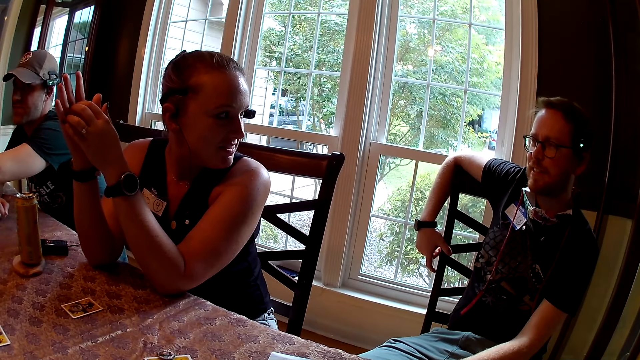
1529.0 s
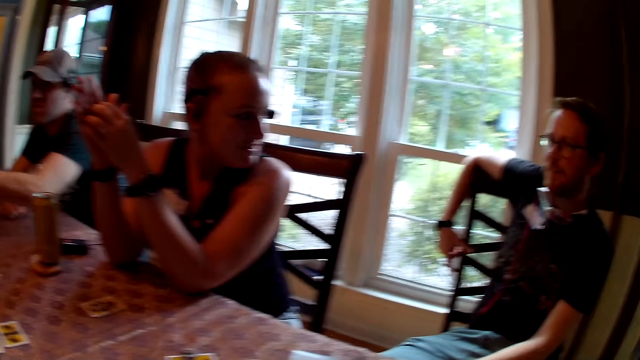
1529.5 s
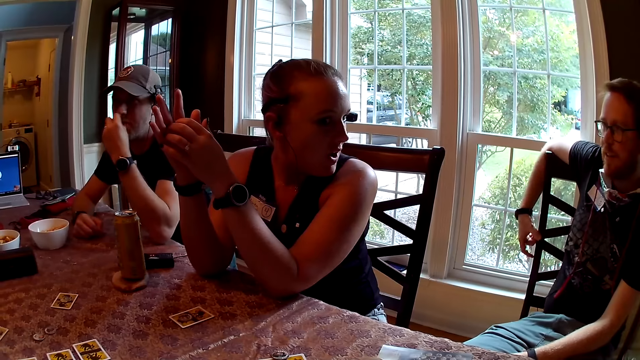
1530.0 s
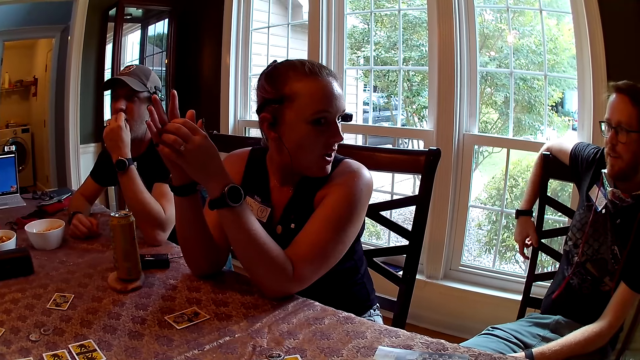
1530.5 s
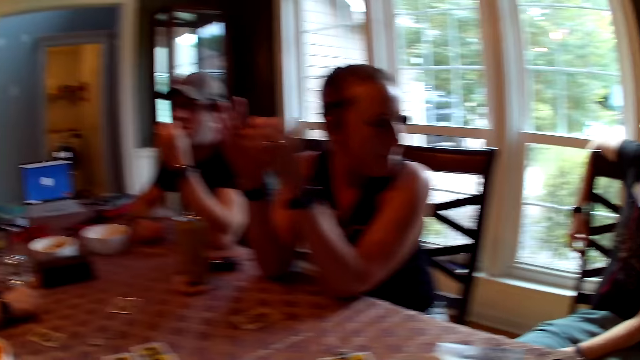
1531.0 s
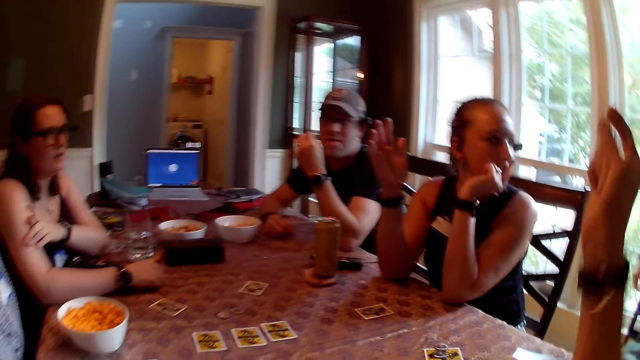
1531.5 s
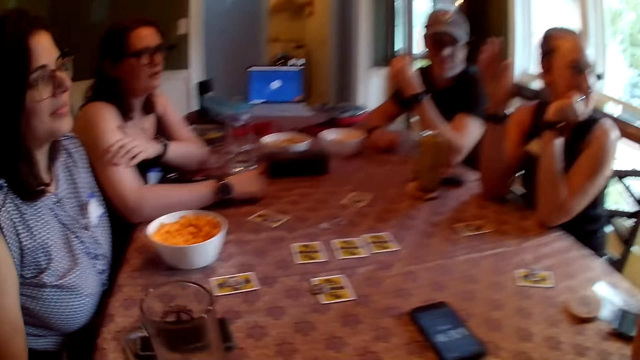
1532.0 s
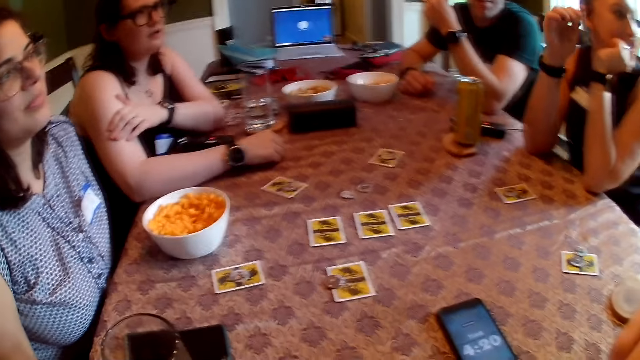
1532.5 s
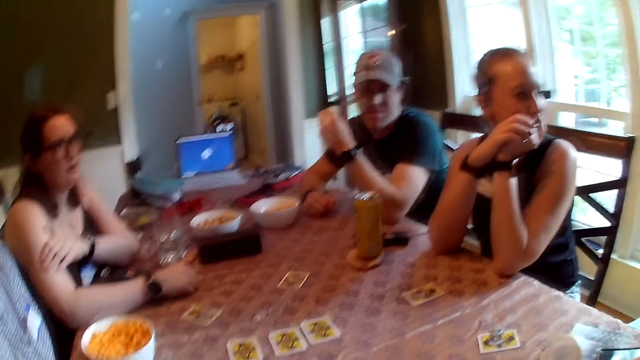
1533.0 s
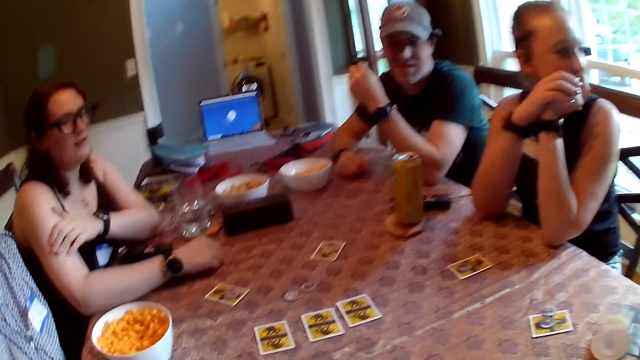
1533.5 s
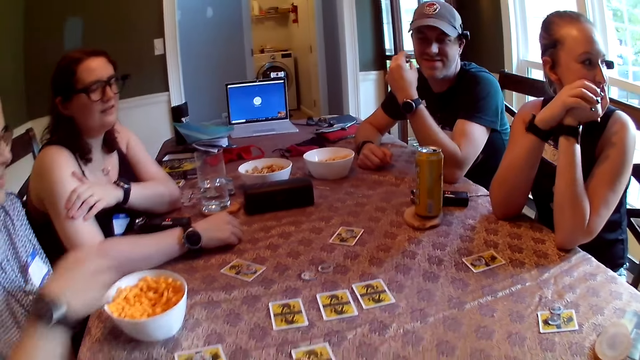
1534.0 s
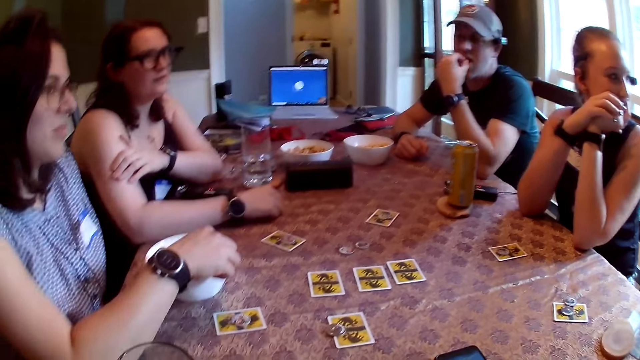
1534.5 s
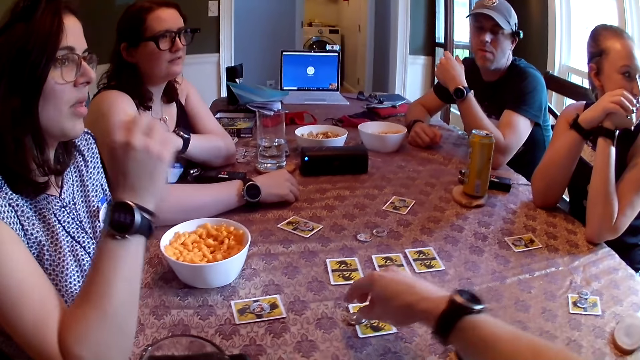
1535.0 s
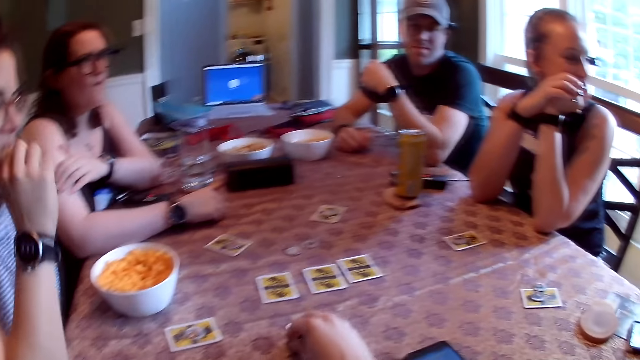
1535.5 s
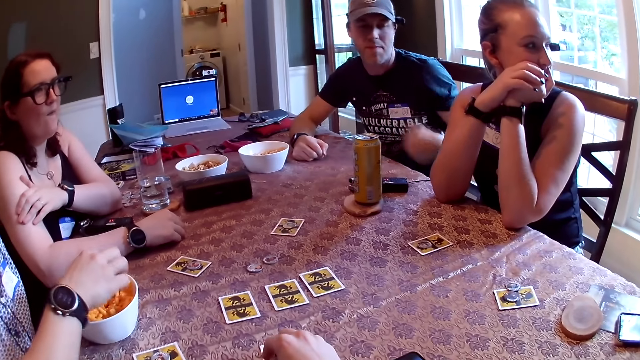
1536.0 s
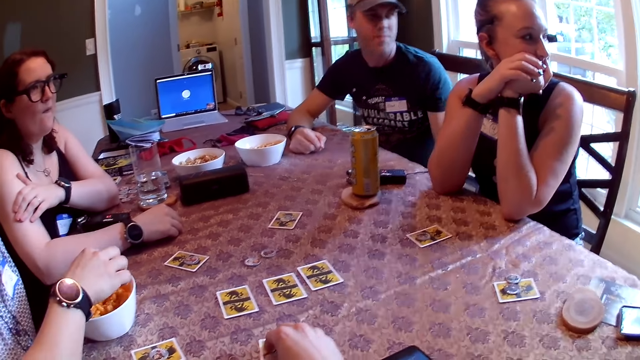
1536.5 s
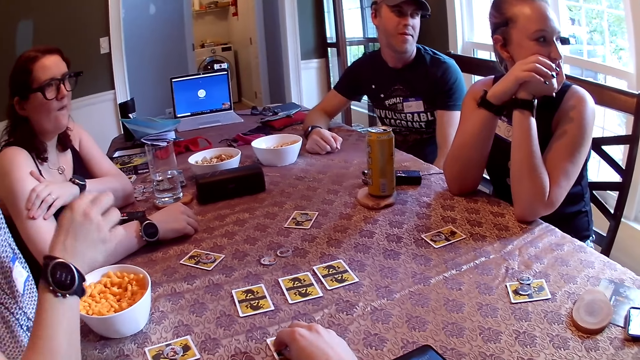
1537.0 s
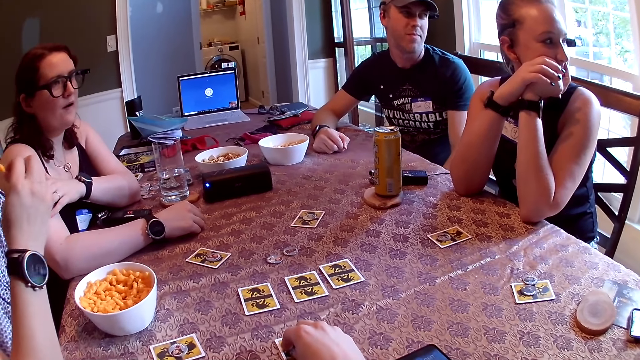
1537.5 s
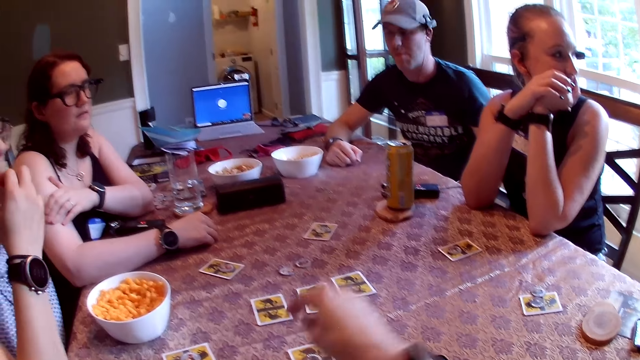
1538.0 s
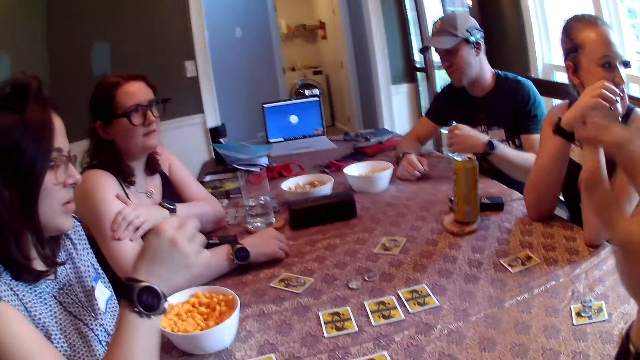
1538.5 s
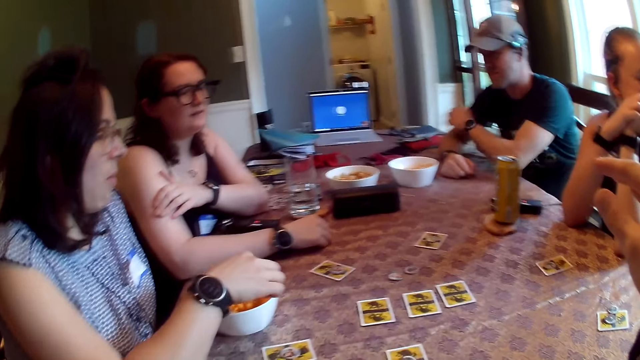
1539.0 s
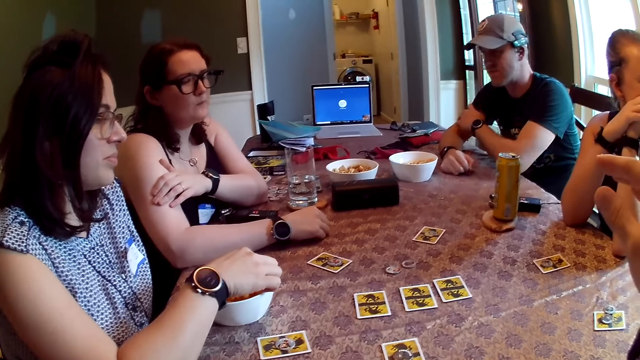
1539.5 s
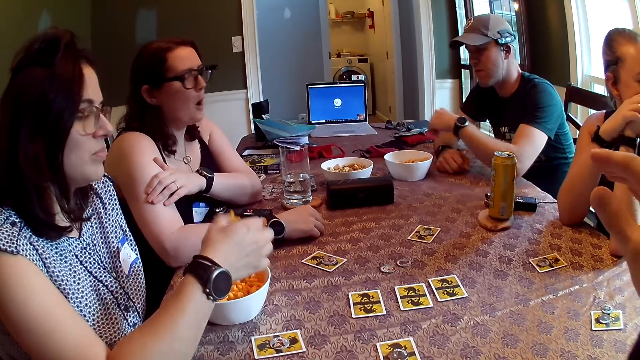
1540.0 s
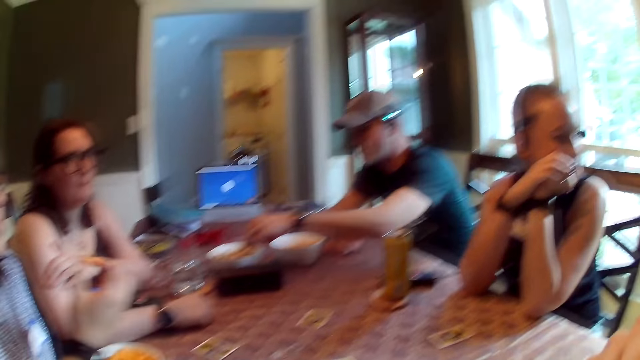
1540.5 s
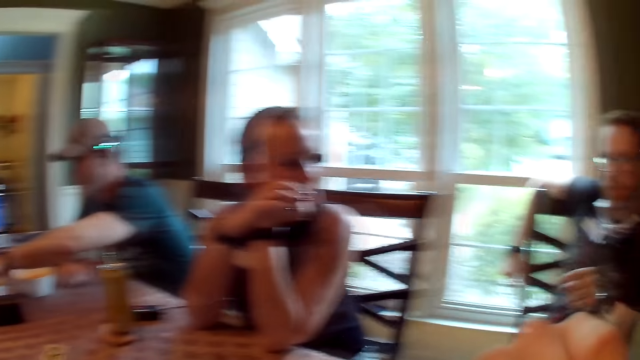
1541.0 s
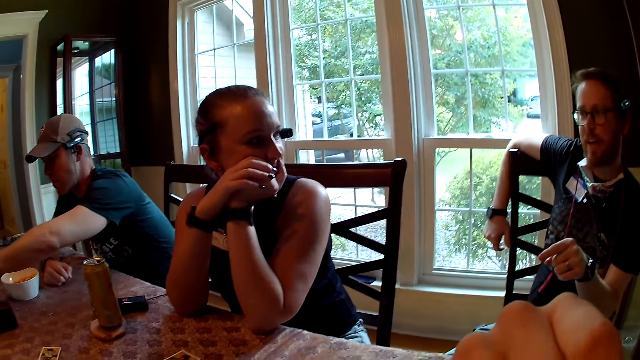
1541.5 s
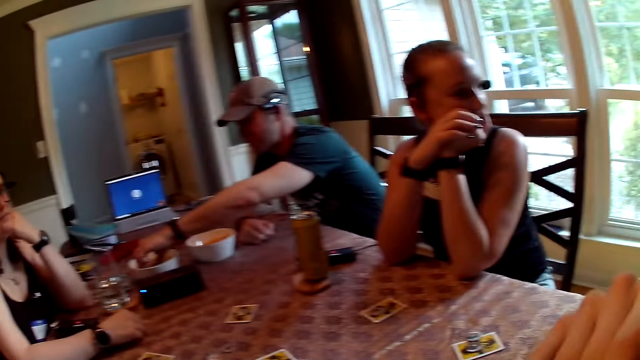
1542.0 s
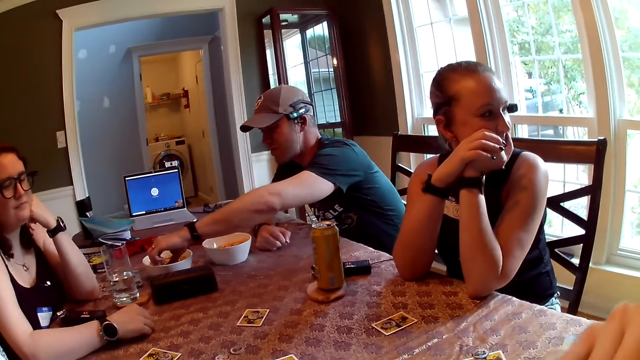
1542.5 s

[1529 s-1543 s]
The man eats the piece of chip in his left hand. The woman picks a piece of cheese ball from the bowl on the table with her right hand. The camera wearer moves a token on the table with his right hand. The woman eats the piece of cheese ball in her right hand. The woman picks a piece of cheese ball from the bowl on the table with her right hand and eats the piece of cheese ball in her right hand. The camera wearer raises his right hand towards his face. The woman picks a piece of cheese ball from the bowl on the table with her right hand and eats the cheese balls in her right hand. The man picks some chips from the bowl on the table with his left hand. The camera wearer looks around.

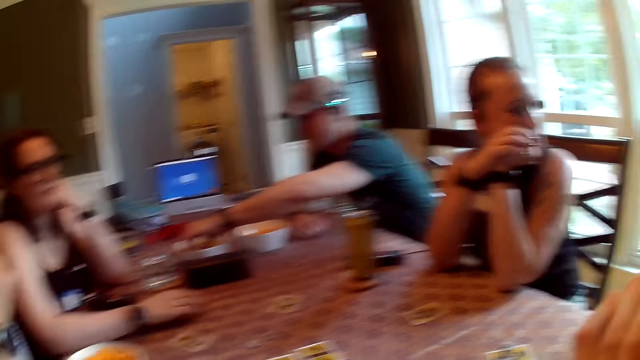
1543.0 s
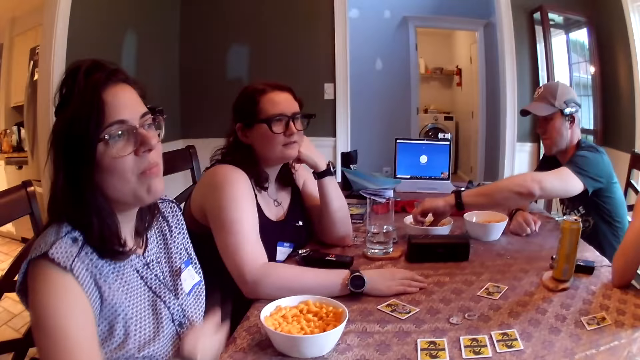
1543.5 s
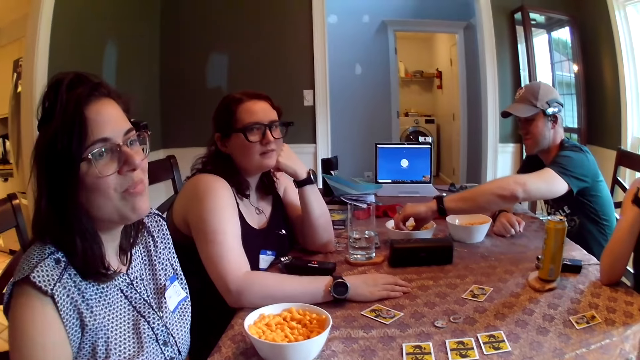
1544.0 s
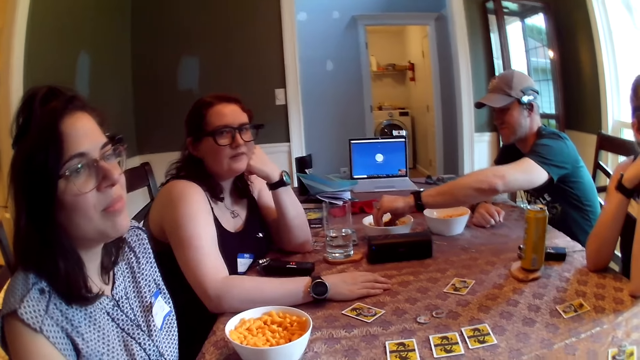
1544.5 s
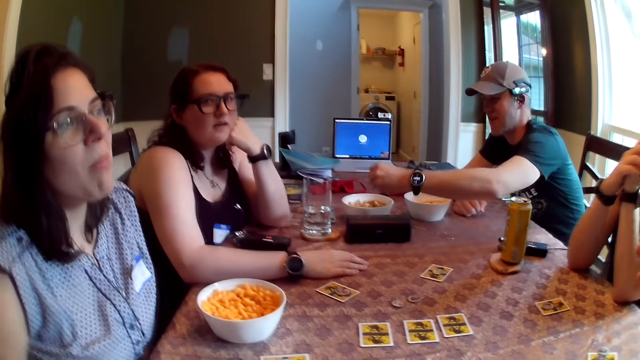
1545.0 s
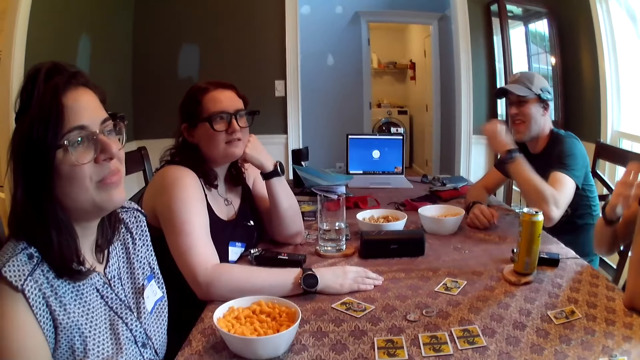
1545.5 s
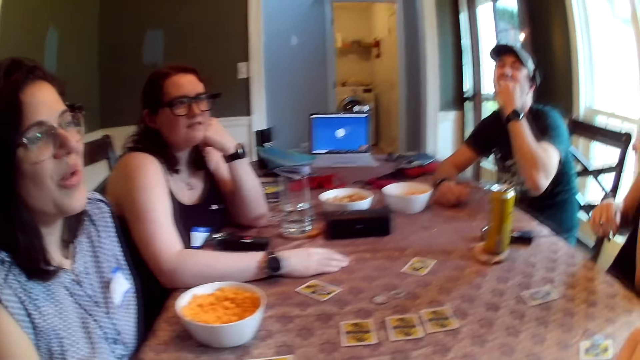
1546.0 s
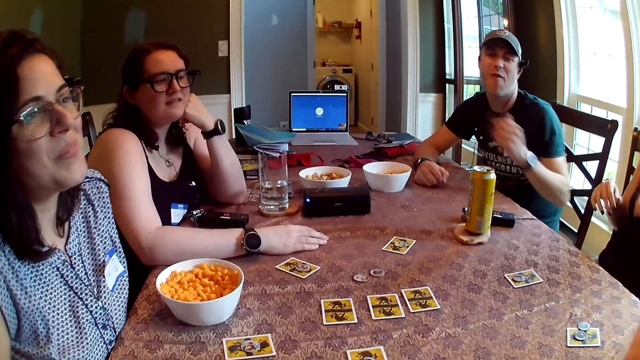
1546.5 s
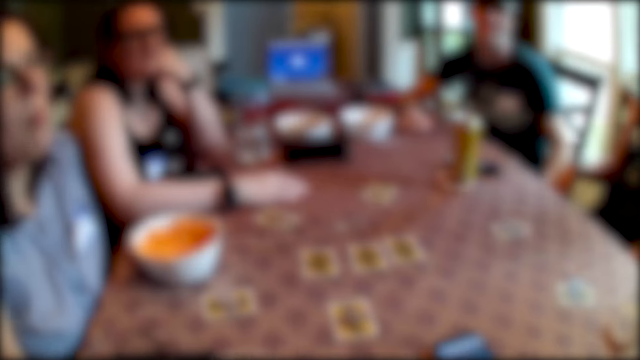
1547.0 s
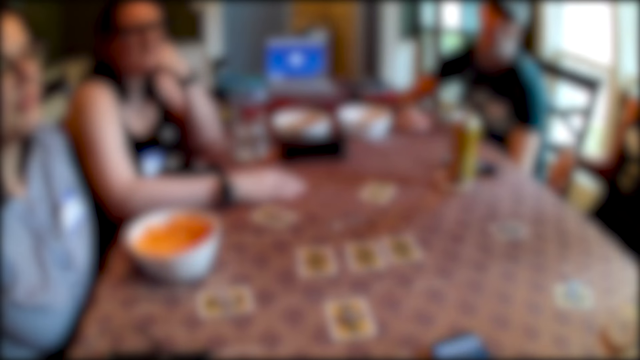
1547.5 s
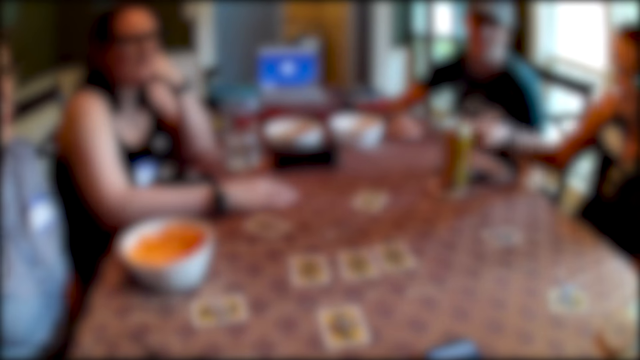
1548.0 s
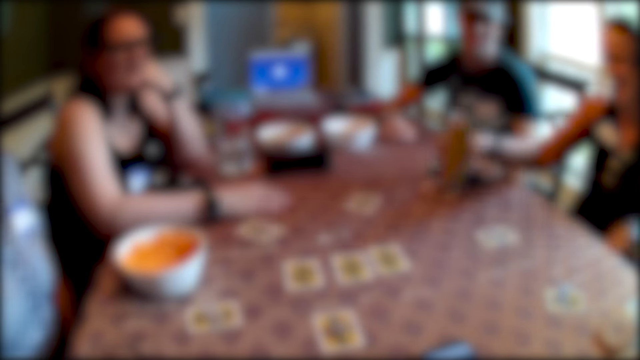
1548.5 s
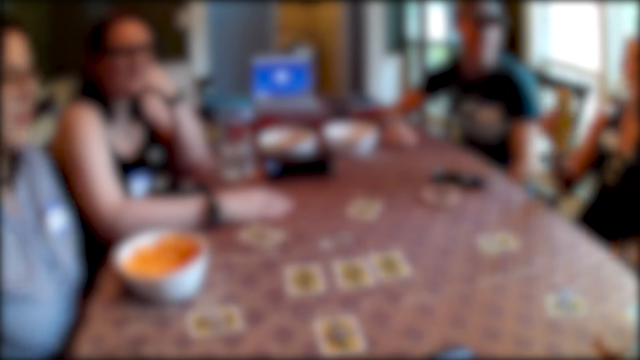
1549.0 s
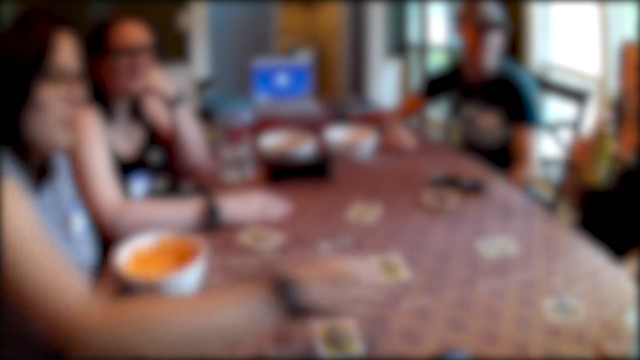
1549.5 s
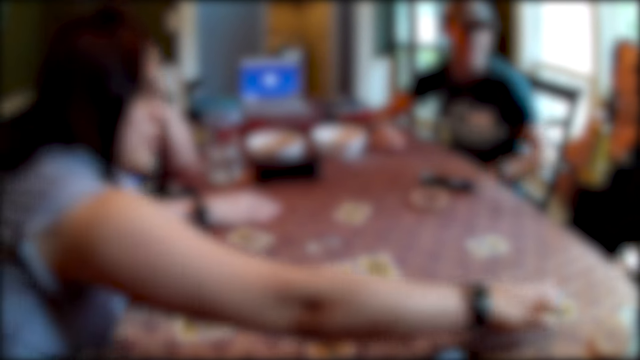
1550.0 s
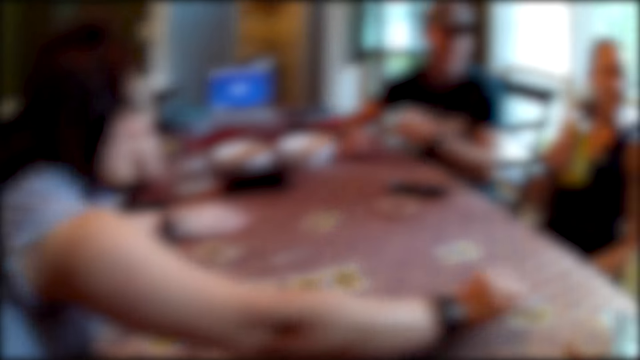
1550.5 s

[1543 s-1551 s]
A man picks up something from the bowl. The man eats the chips in his left hand. A woman picks up the can of malt on the coaster on the table with her right hand. Another woman picks up a werewolf token from the table with her right hand.
